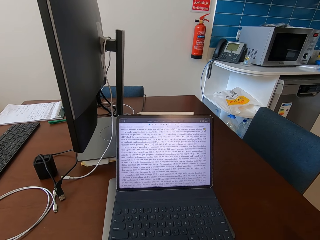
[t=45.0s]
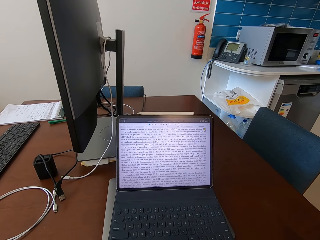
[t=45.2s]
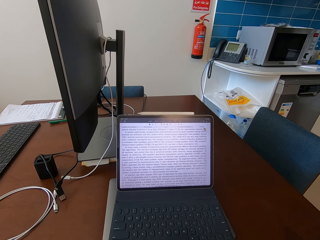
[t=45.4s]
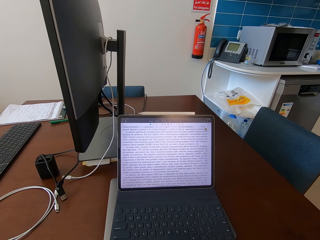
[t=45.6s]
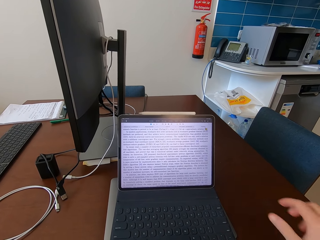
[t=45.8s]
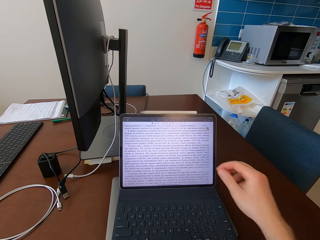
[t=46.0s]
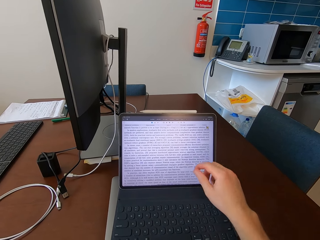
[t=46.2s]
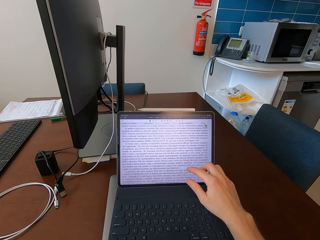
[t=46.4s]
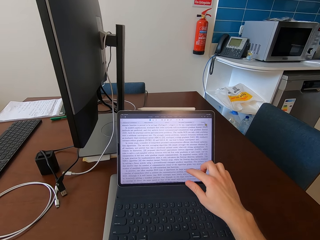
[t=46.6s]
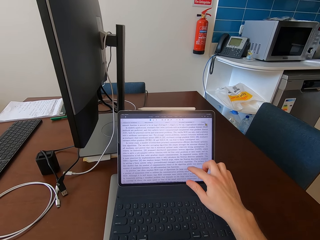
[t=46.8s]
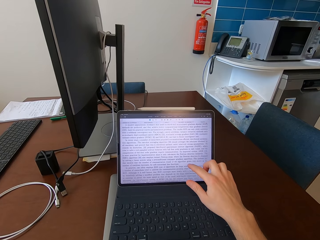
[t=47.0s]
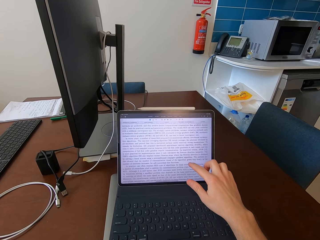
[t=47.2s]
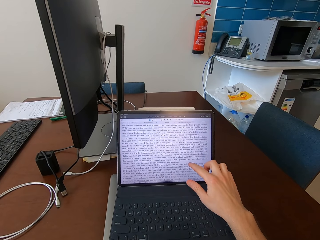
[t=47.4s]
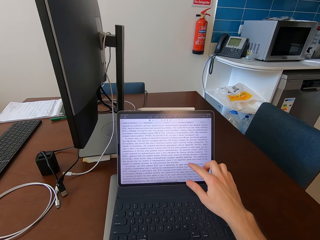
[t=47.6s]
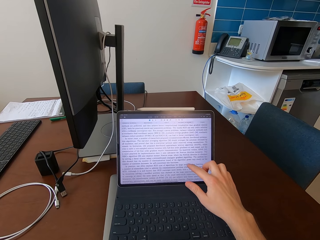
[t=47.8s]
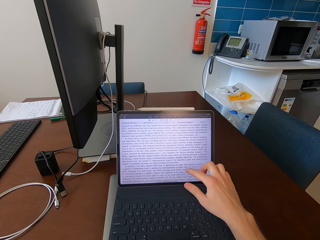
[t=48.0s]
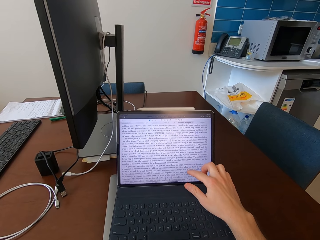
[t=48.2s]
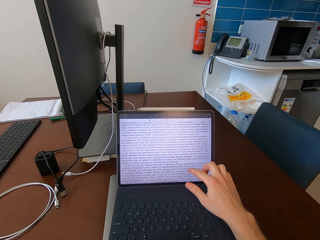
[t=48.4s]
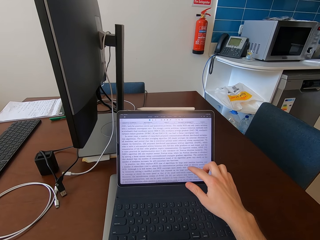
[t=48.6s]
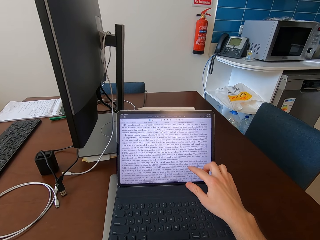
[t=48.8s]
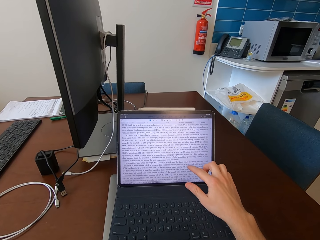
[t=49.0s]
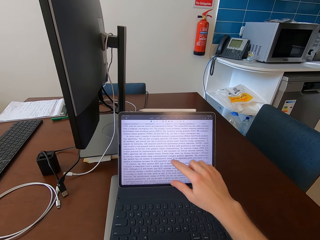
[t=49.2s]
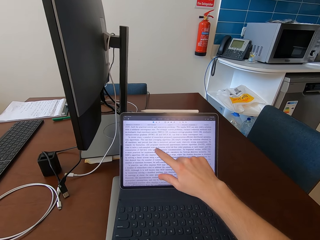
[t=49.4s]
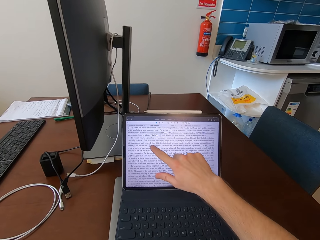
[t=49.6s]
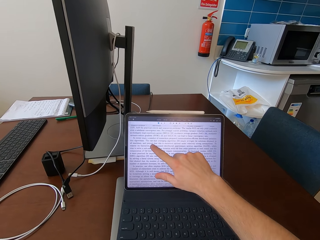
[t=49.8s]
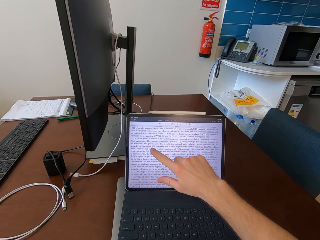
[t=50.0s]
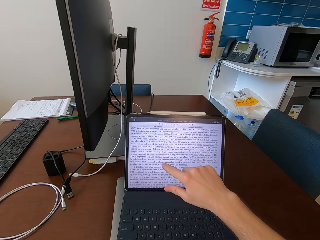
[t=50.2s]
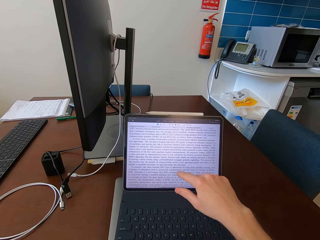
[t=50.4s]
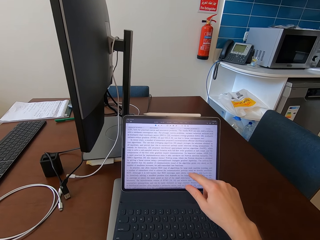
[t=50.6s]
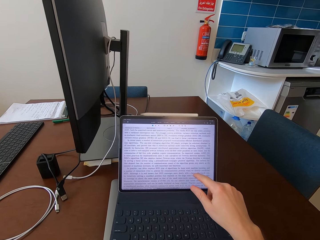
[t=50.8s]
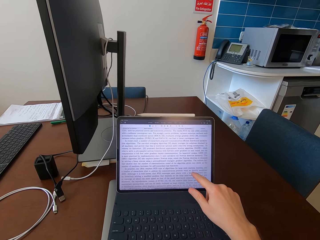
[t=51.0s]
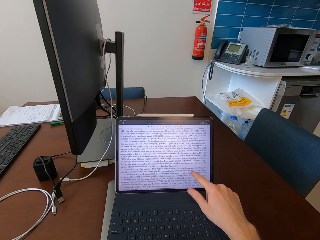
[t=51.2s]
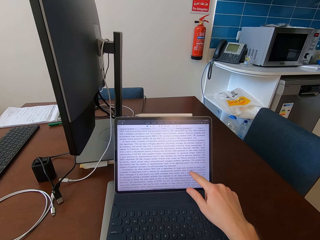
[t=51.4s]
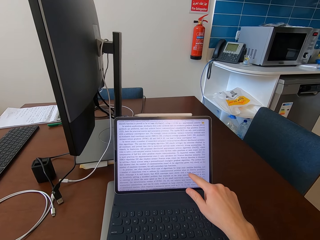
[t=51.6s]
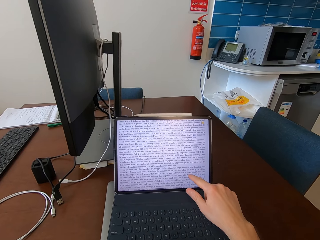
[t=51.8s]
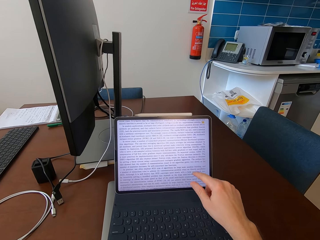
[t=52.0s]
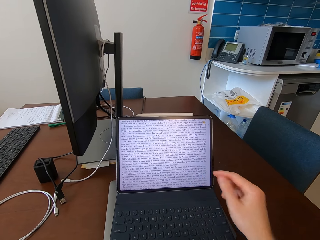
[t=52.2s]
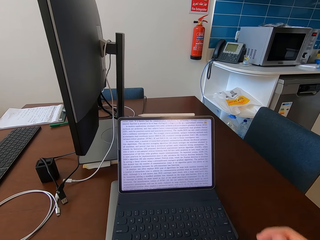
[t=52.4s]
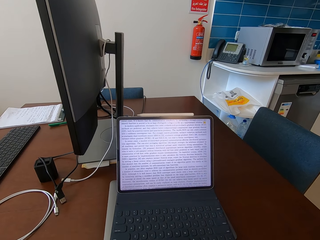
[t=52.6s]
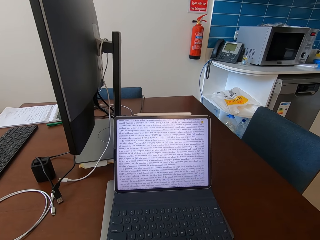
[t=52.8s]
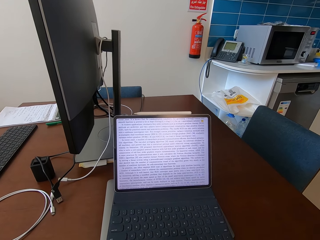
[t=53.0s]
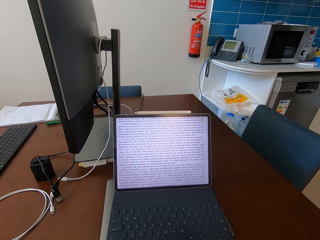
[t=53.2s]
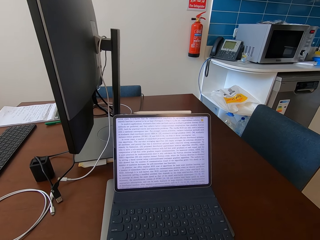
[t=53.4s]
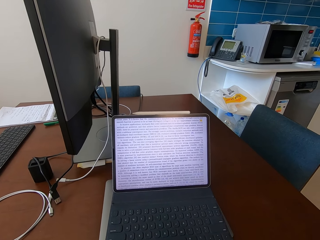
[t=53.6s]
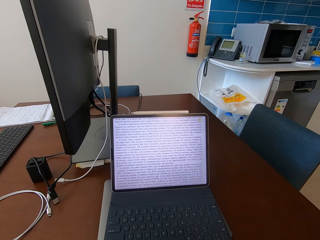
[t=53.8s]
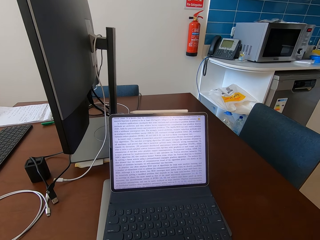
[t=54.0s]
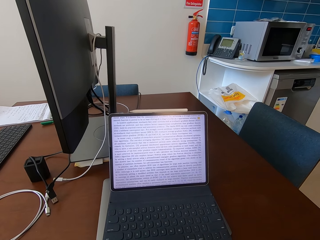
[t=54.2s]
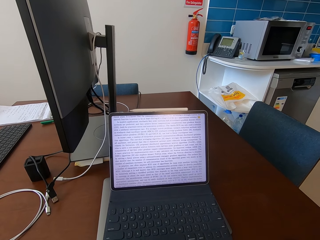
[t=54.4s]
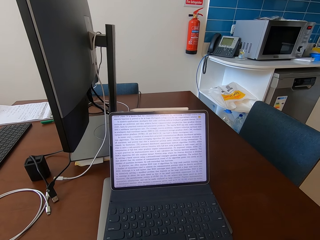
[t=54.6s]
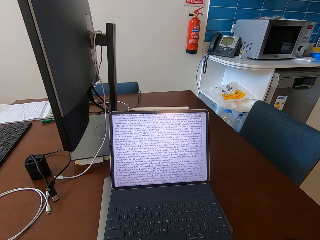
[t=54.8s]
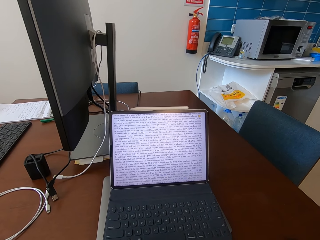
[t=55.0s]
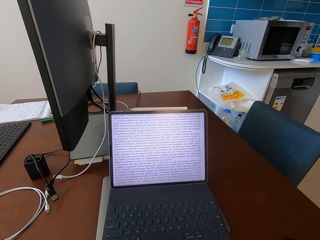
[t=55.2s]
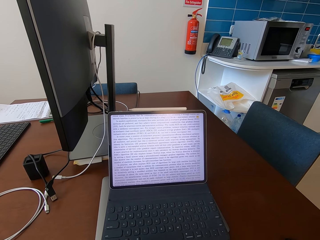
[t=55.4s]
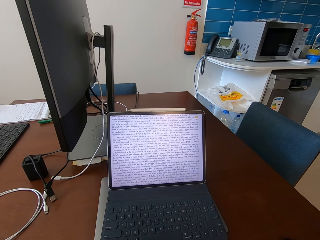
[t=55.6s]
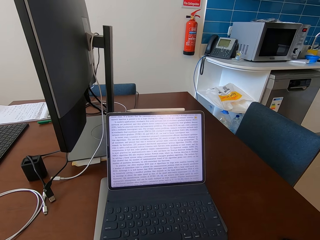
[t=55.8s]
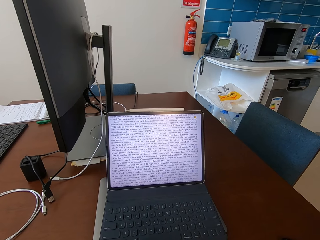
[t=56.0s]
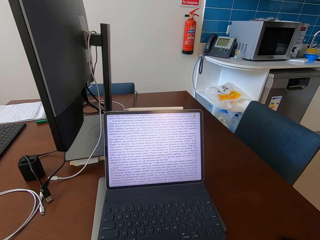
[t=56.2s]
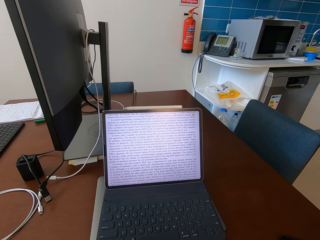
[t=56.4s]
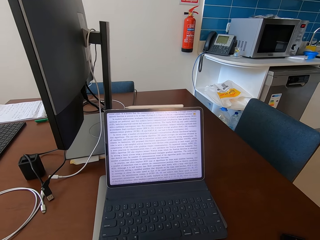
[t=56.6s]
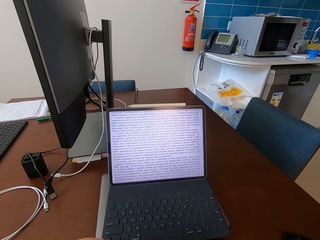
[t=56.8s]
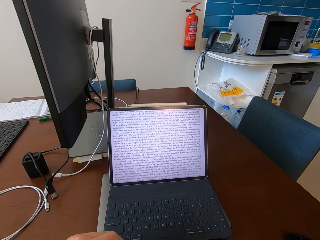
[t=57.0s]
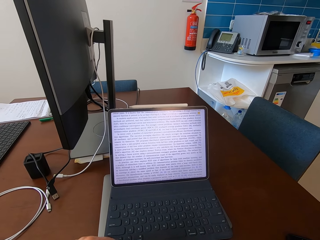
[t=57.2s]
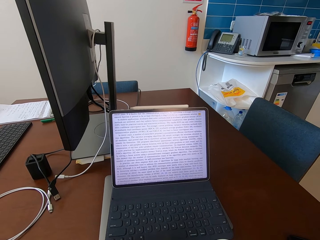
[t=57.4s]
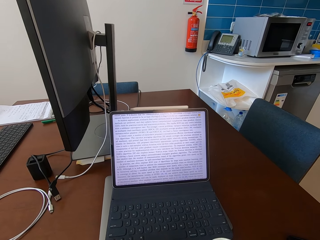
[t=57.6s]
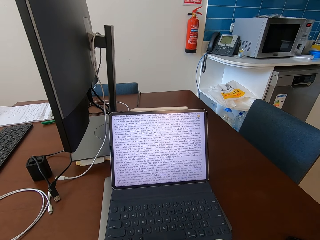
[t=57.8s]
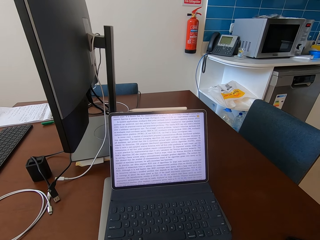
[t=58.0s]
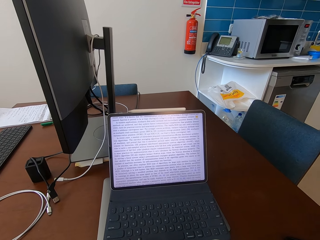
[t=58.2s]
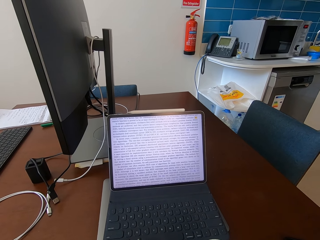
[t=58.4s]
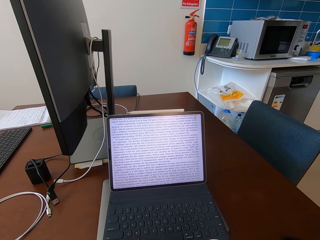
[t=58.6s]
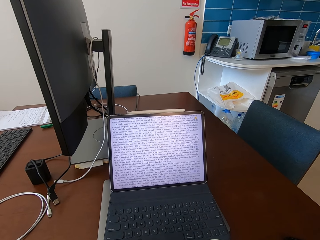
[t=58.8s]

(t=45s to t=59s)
The camera wearer scrolls the laptop. They touch a tablet screen. They look at the laptop.

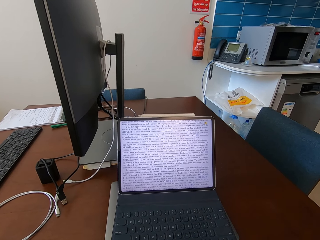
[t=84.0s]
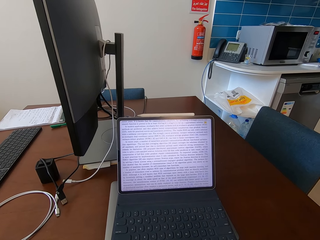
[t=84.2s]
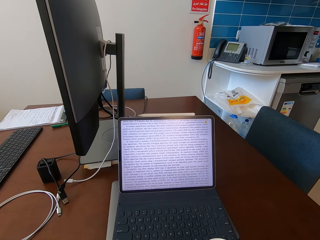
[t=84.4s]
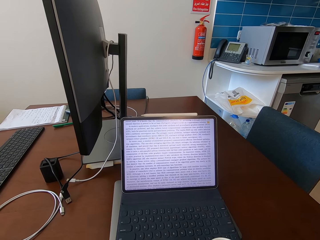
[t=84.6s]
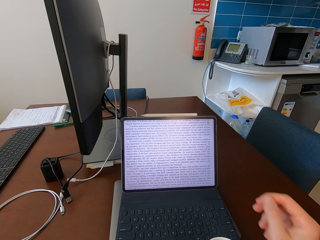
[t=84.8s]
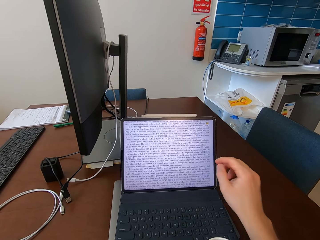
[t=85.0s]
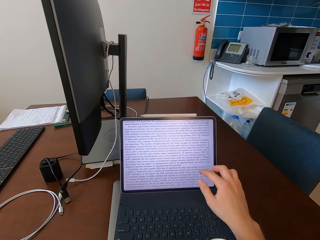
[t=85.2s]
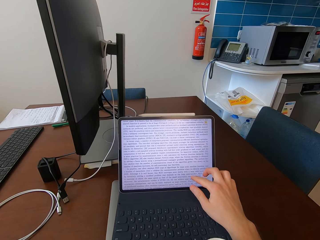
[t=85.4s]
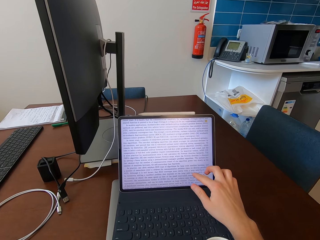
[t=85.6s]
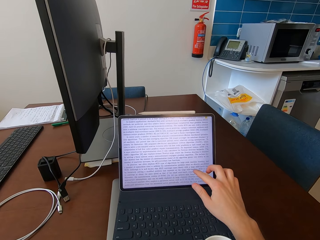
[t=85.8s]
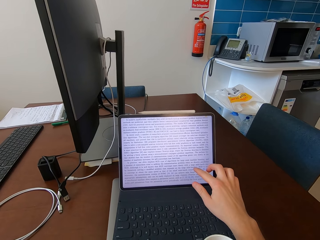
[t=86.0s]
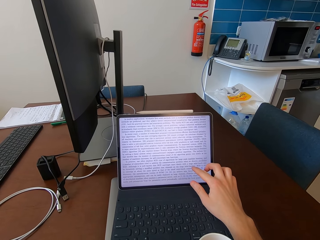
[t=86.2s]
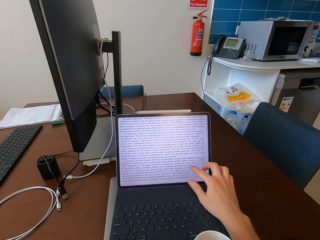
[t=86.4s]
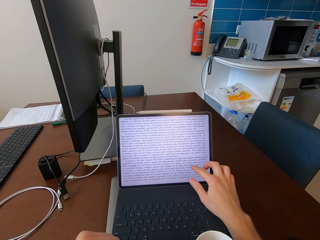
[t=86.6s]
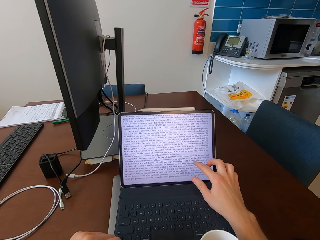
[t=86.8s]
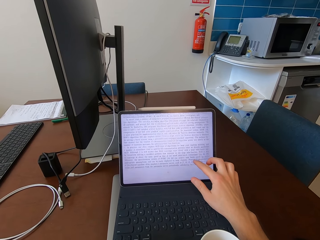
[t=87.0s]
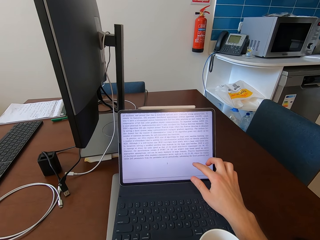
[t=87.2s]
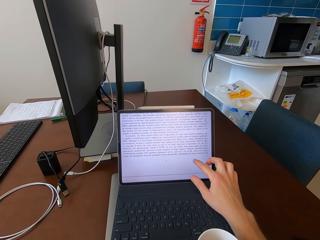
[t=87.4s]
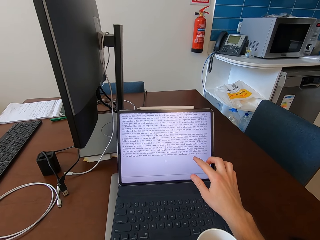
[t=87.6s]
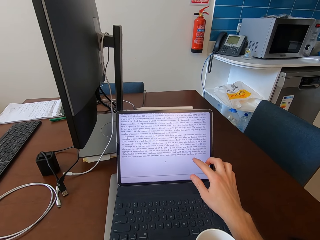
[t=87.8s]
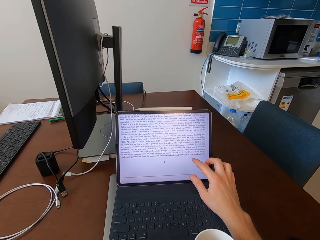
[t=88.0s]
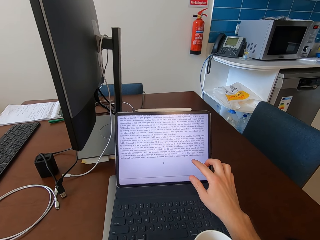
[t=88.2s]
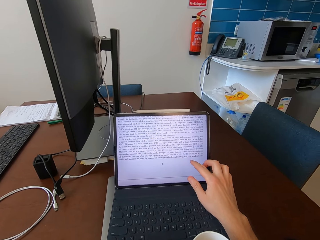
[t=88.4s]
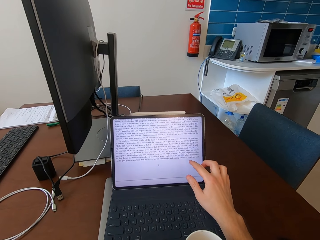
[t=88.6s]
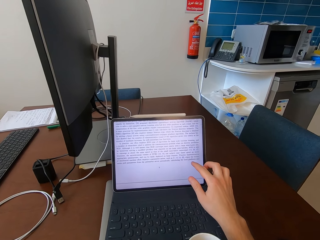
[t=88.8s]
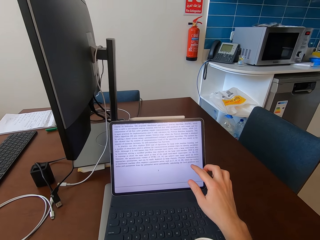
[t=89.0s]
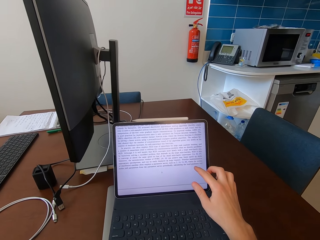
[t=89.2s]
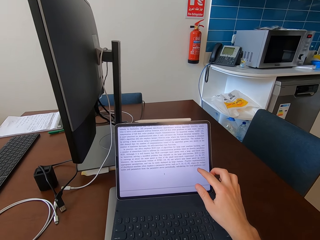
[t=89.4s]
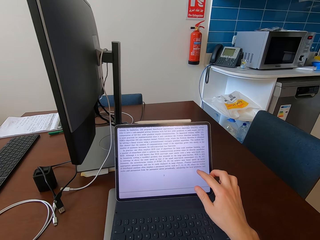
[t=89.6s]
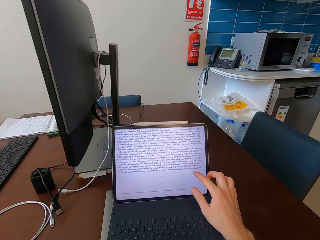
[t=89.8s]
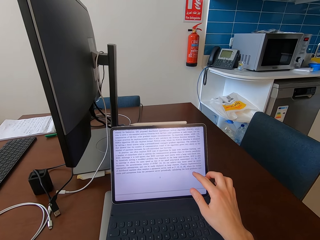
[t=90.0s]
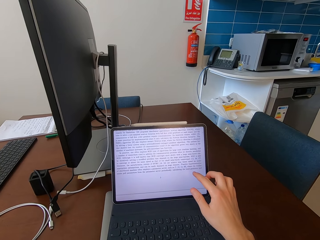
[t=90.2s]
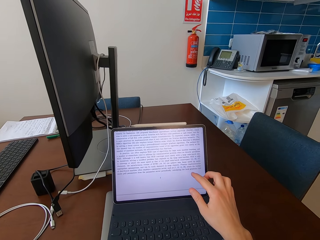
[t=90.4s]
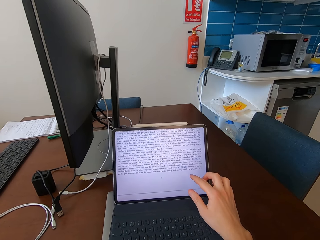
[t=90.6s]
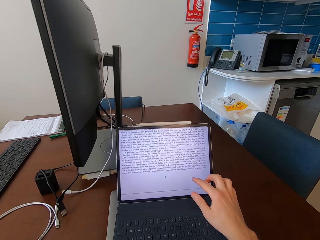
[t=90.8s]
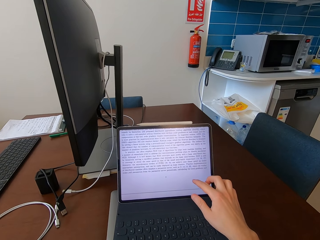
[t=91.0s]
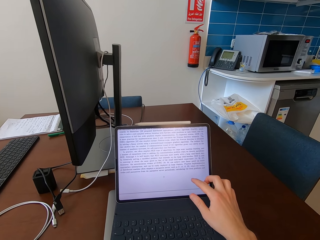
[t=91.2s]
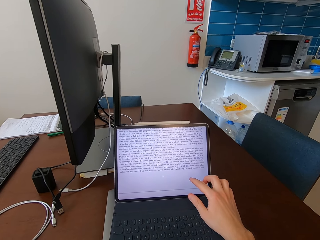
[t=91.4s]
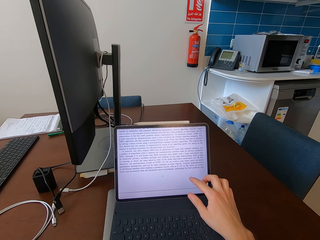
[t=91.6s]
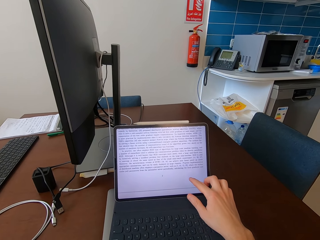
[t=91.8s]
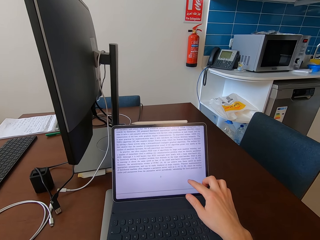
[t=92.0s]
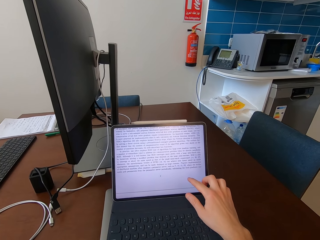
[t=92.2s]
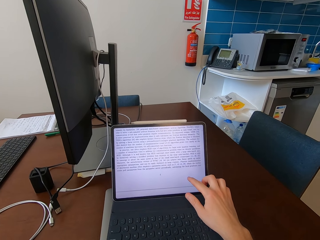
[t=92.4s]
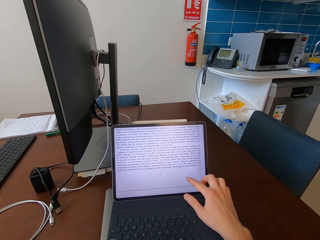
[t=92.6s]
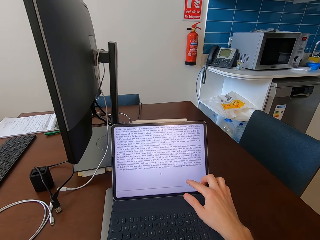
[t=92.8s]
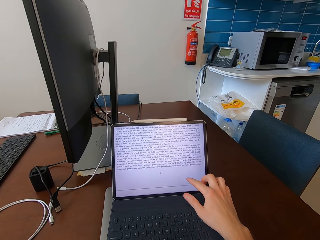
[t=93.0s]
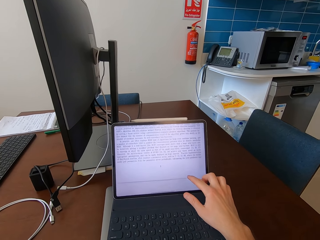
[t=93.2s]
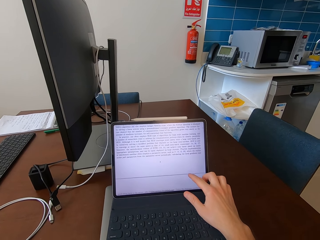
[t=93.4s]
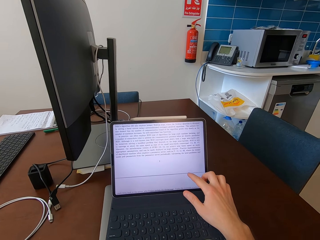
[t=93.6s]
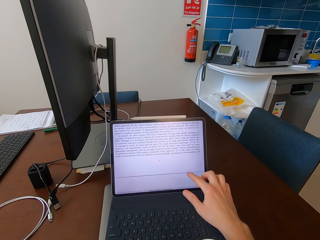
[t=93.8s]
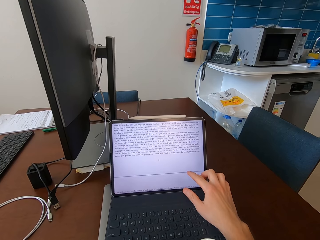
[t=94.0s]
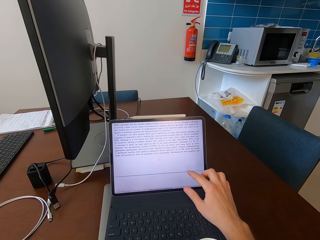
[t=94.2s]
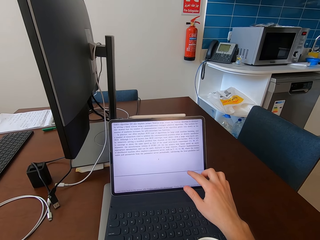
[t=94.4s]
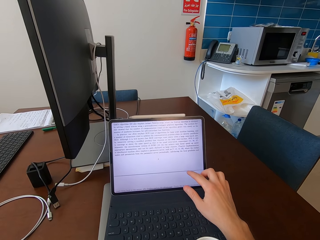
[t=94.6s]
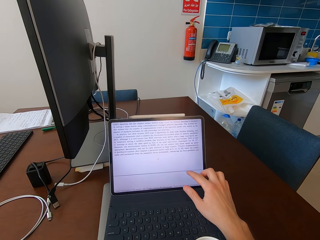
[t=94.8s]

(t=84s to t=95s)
The camera wearer scrolls the laptop. They touch the tablet screen.
